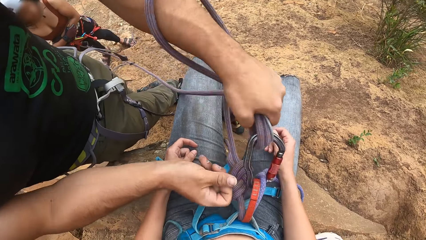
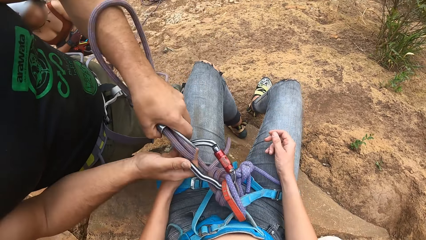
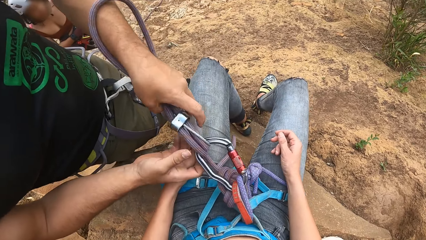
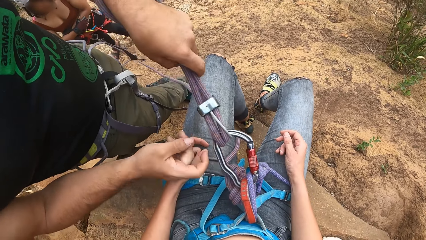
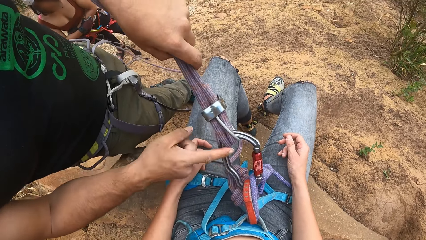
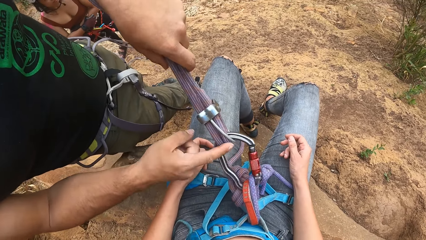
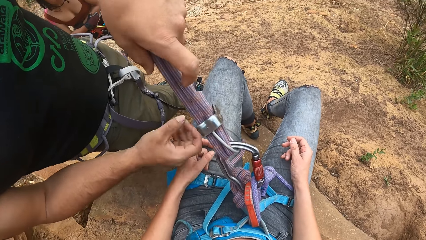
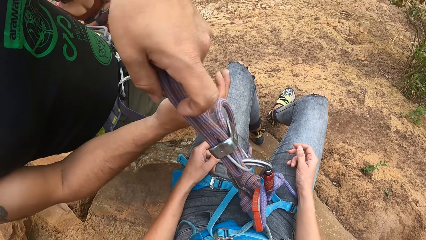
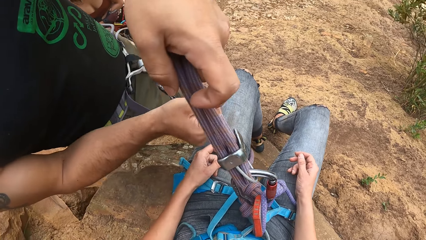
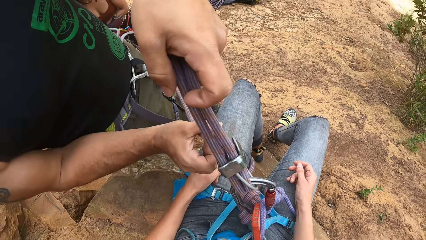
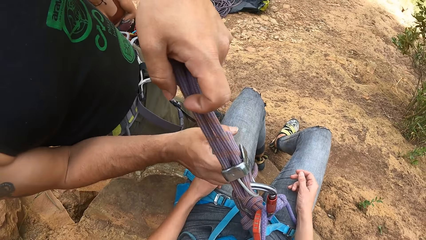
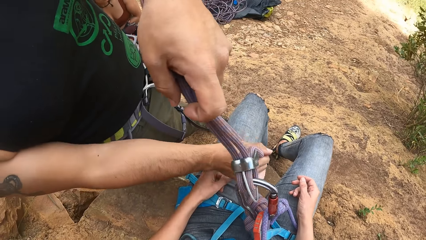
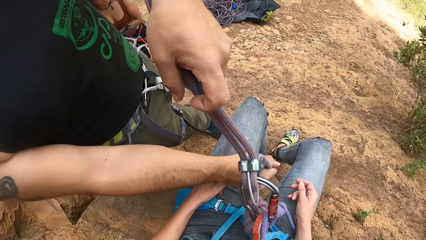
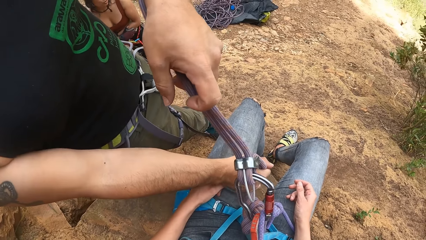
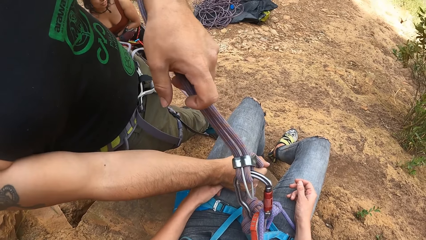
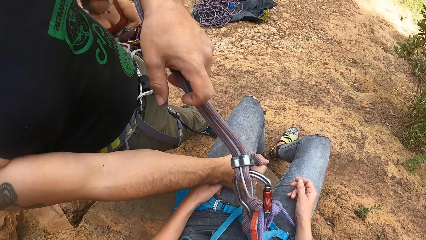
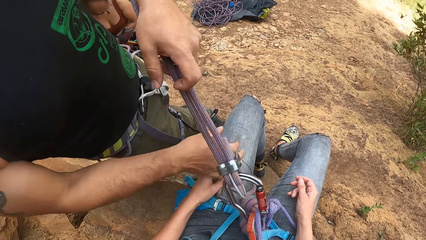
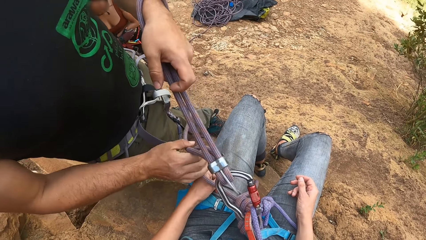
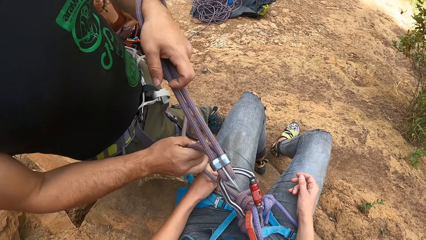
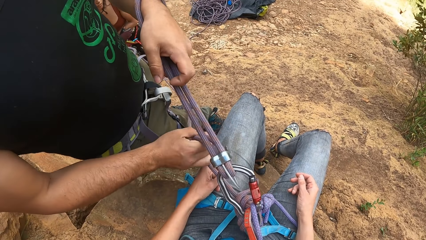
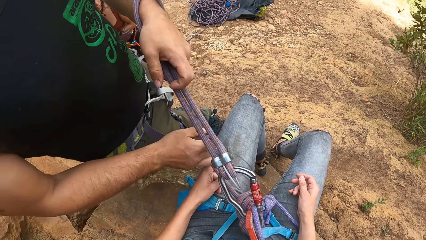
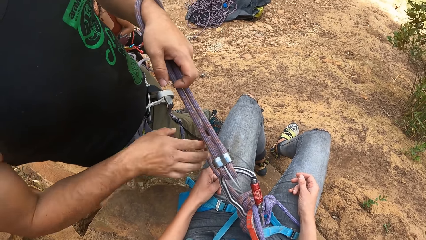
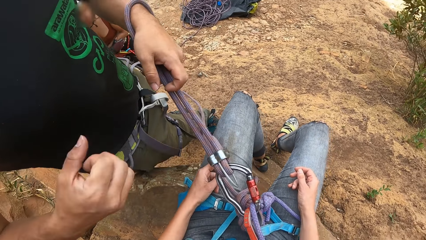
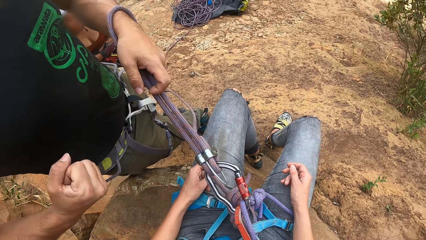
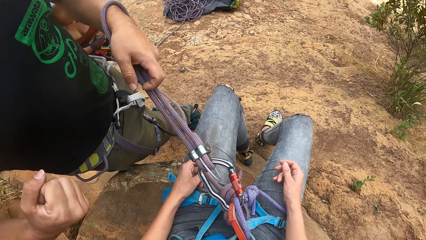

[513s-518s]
A man stretches a rope. The man communicates with the camera wearer.

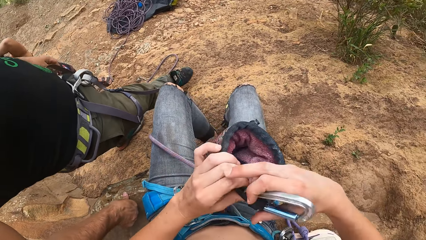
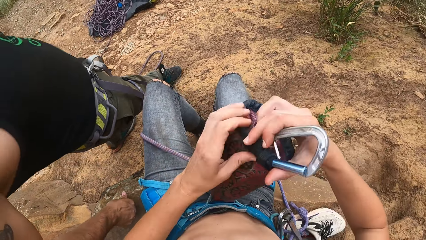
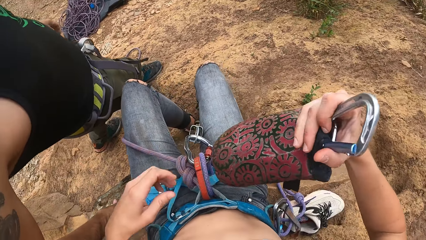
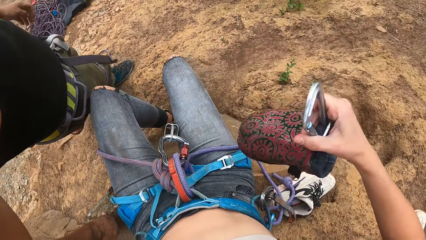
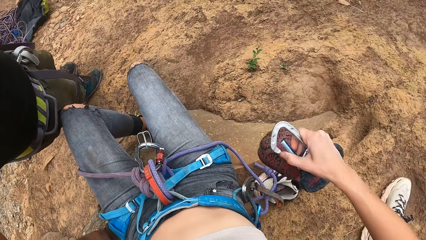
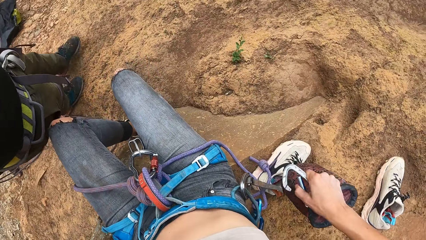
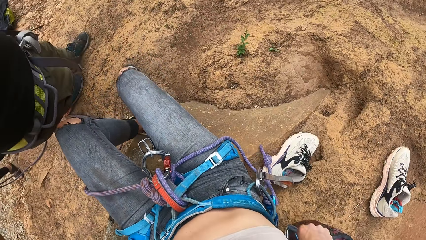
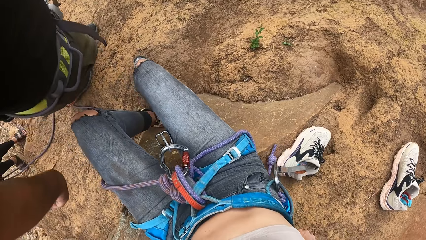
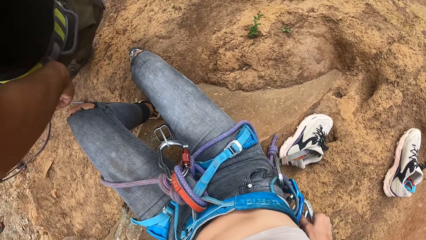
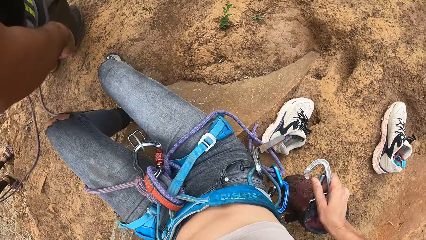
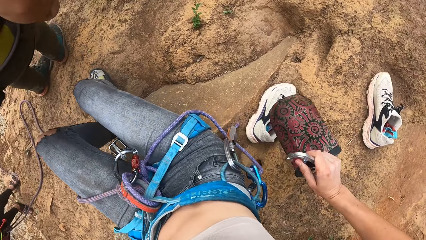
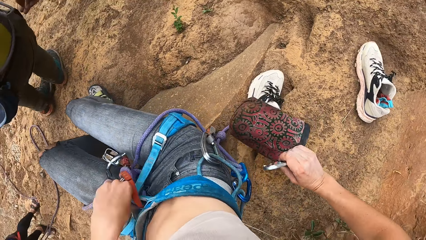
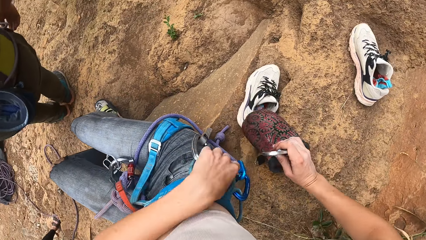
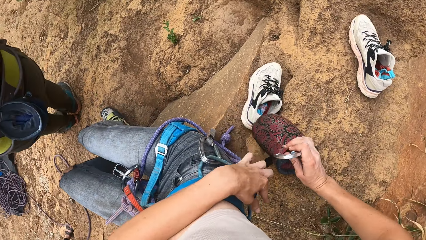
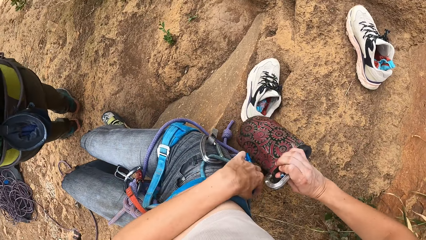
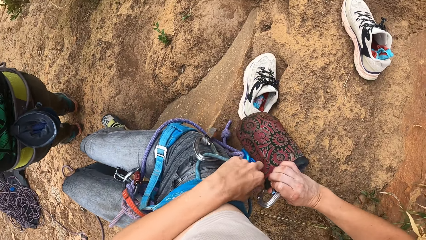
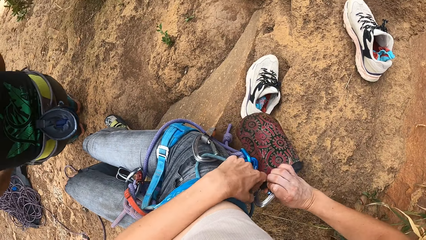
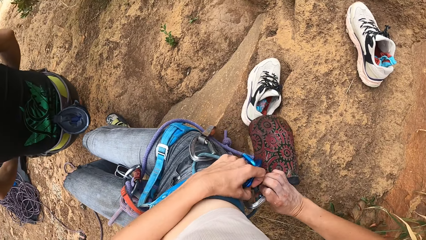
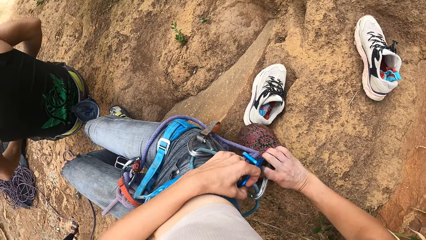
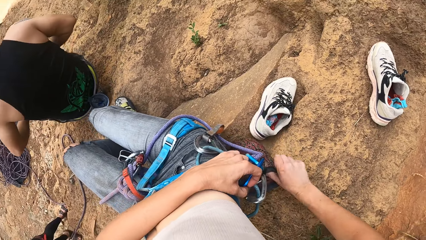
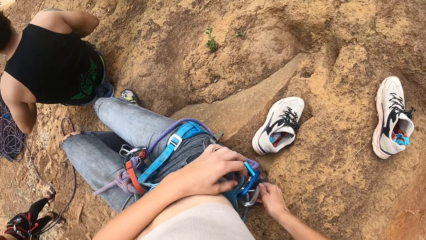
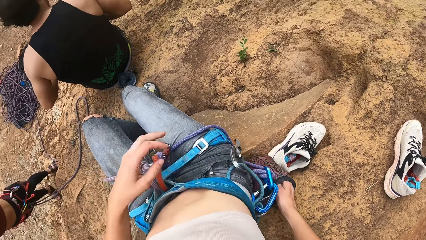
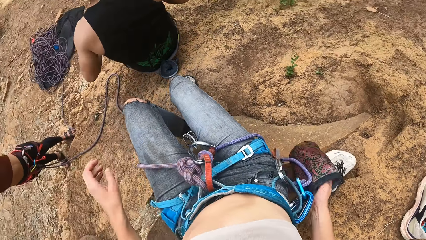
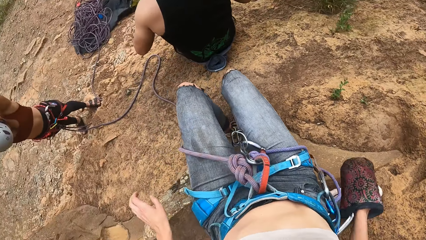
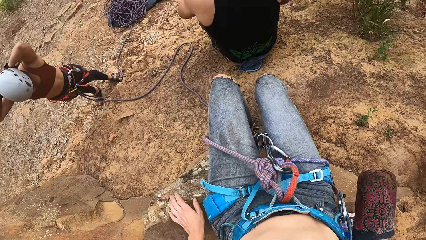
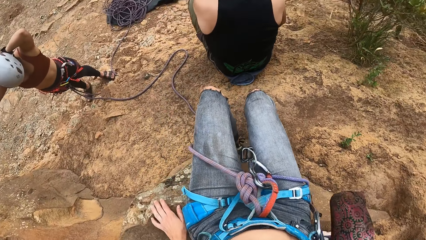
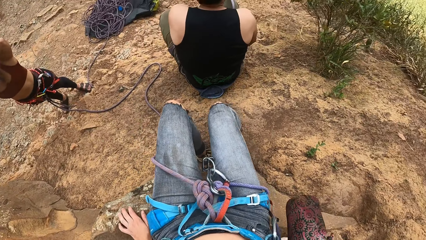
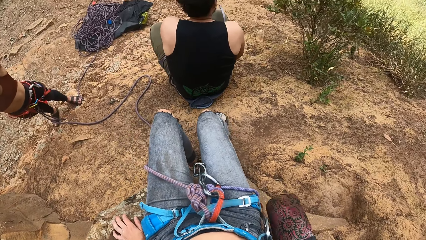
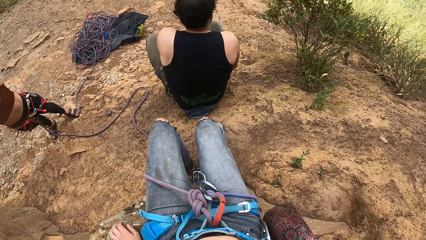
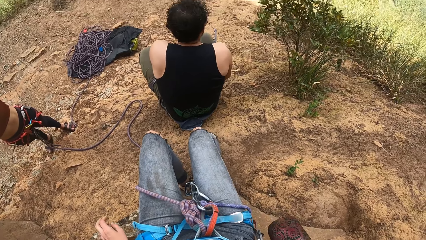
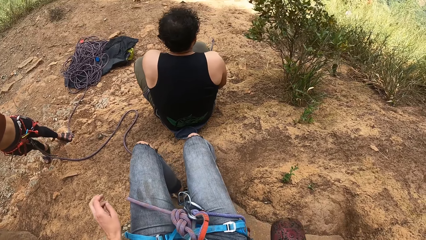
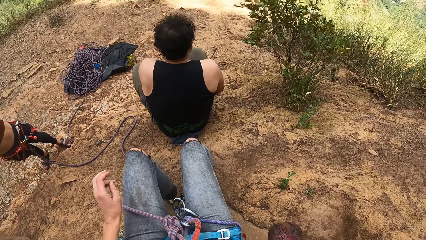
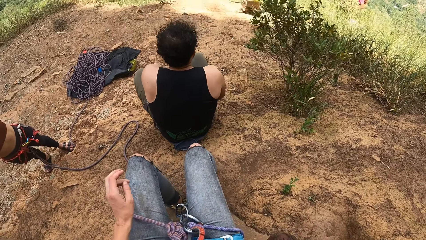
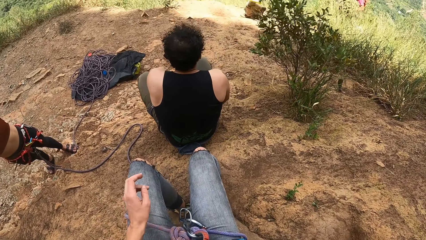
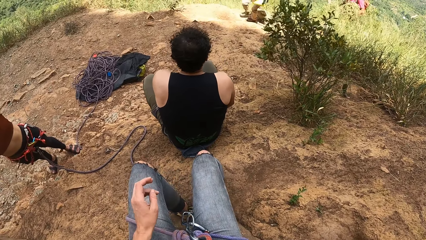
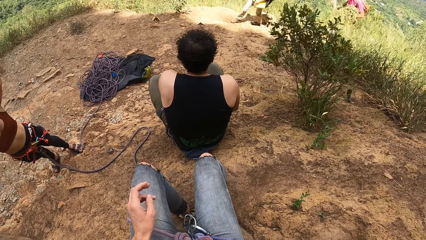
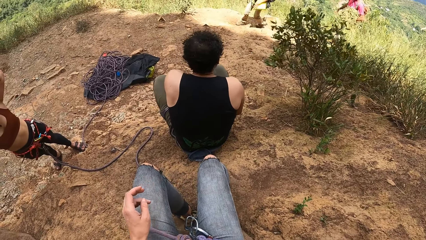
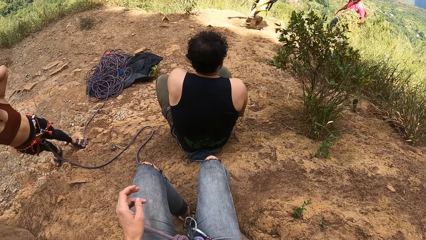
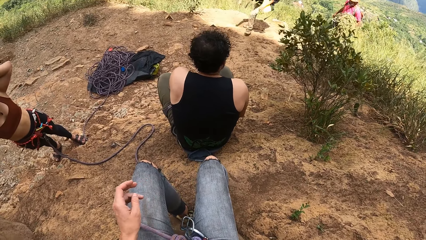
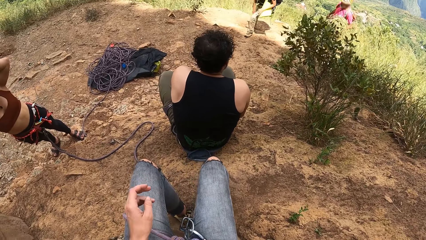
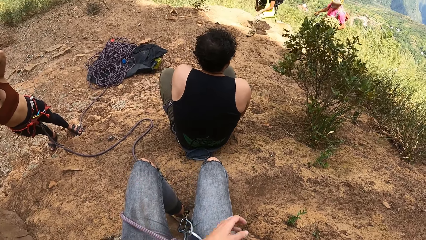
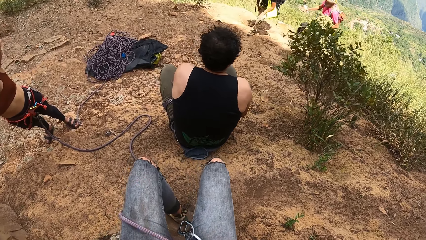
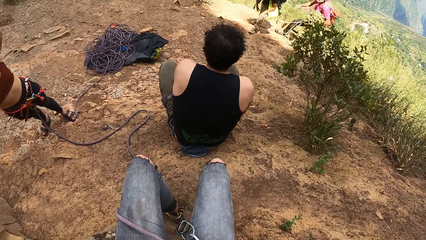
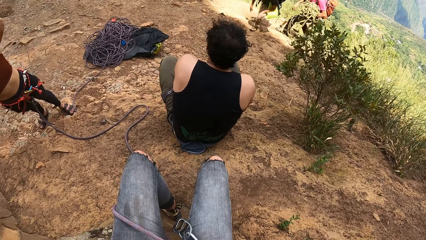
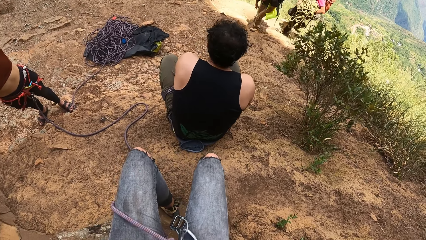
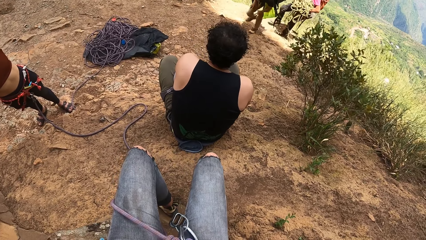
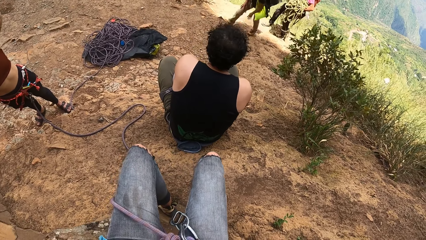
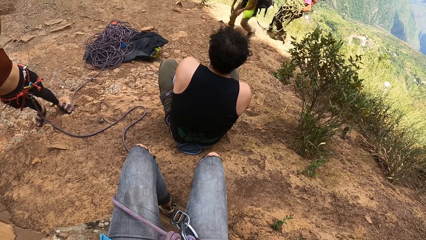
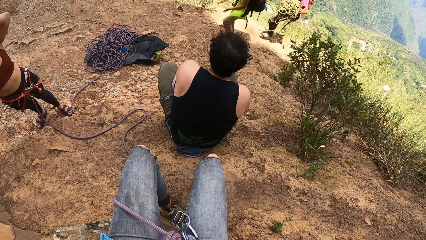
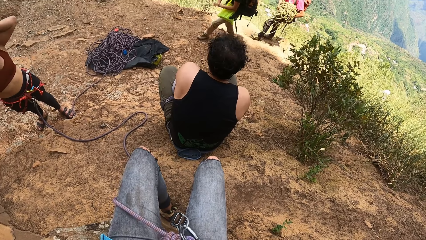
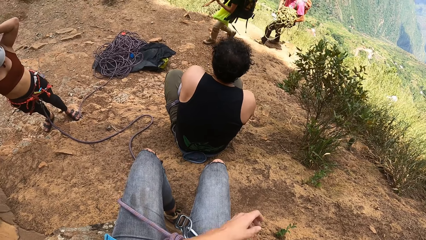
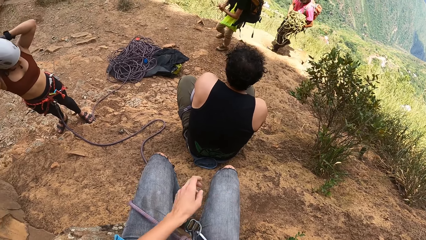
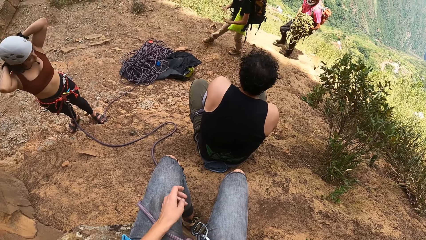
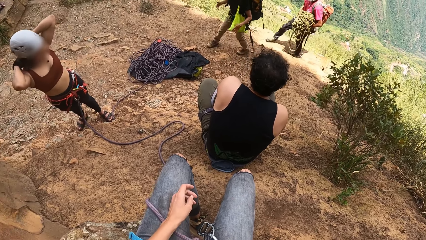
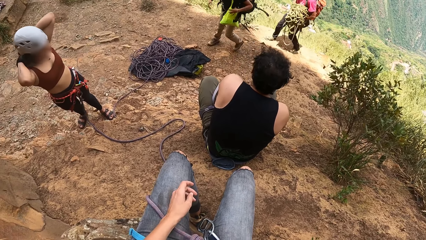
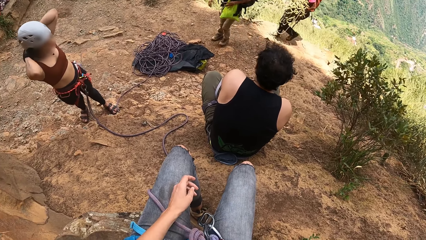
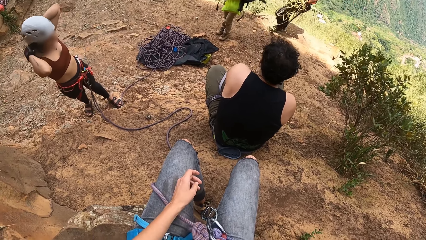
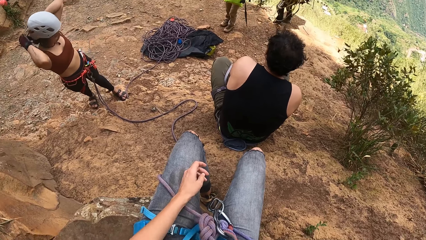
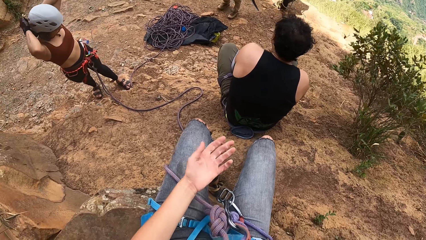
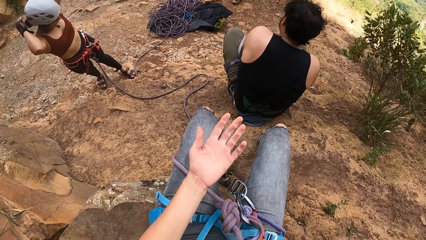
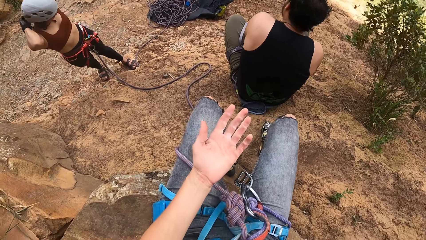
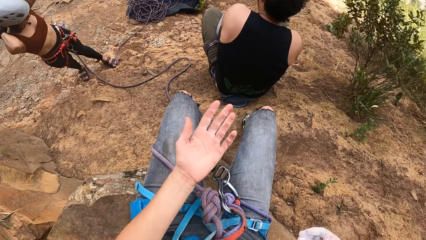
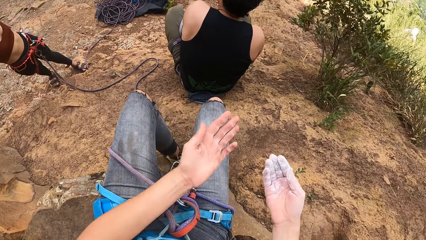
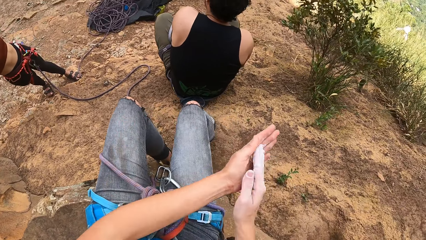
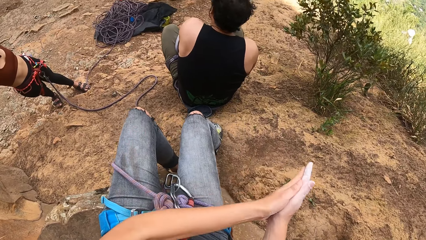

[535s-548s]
The camera wearer drops a bag on a rock and hangs the bag at the waist. A man sits down. The camera wearer fixes the holder to the rope with the right hand. They stare around. A woman walks around the hill. Another woman walks around the hill. Another woman ties her hair. A lady grabs the helmet with both hands. The camera wearer uses sign language. They stare at the hand palms.
